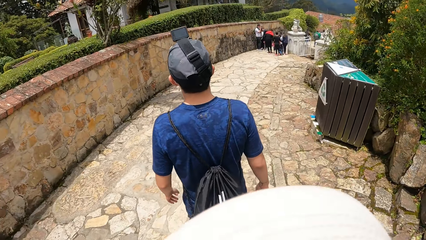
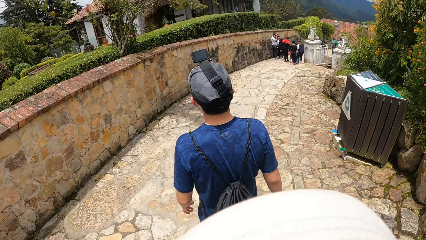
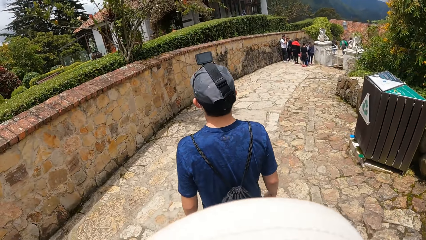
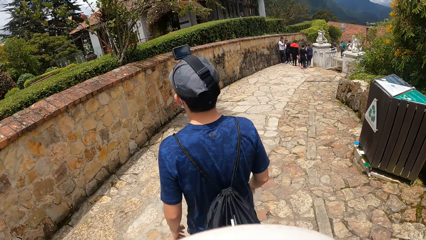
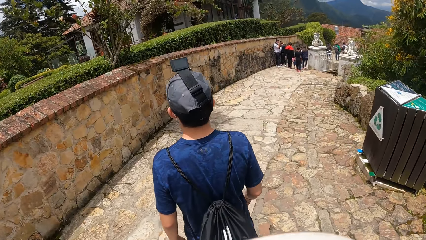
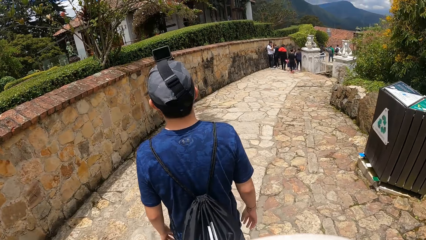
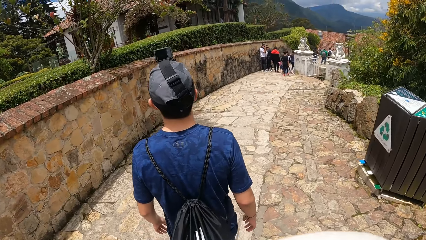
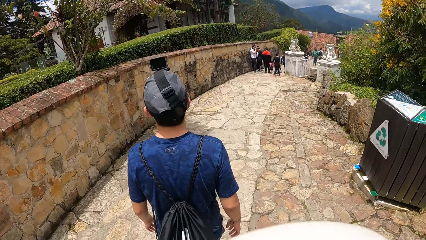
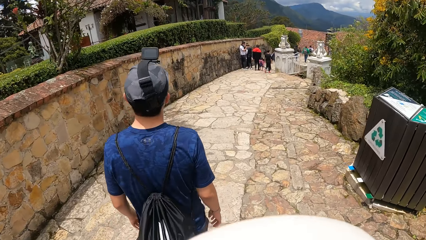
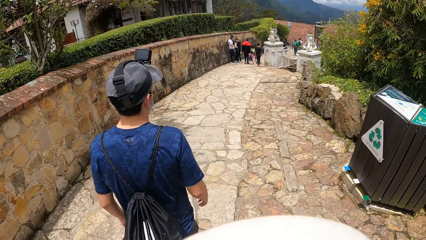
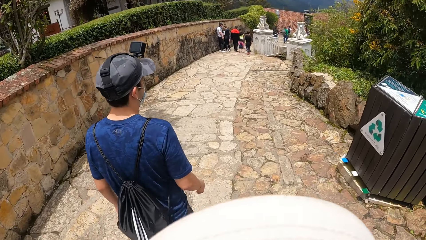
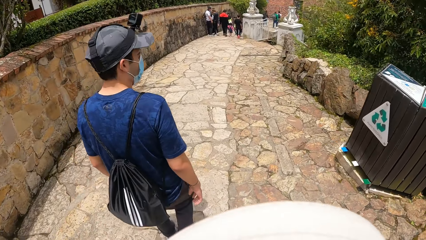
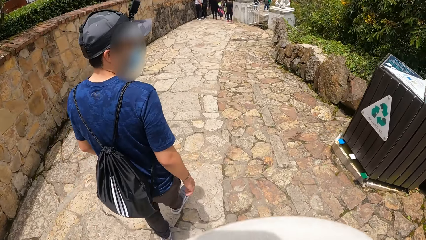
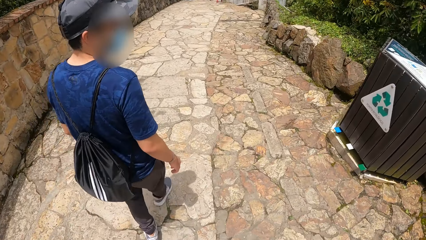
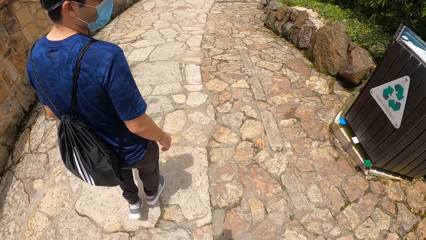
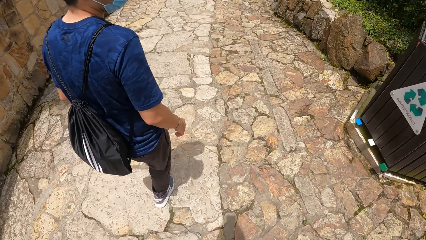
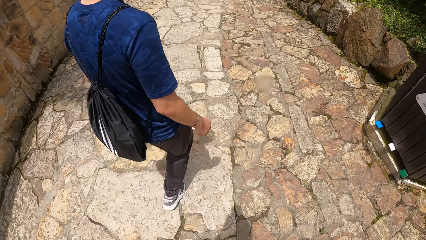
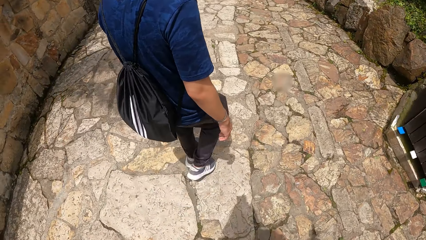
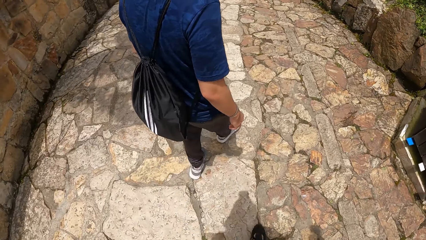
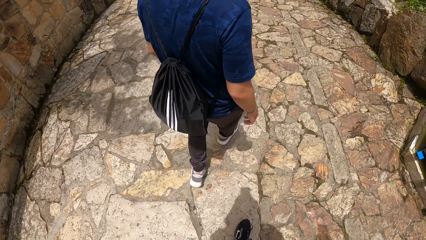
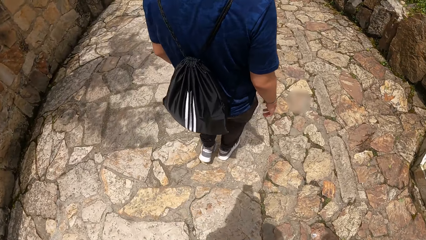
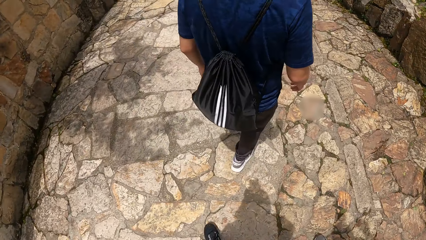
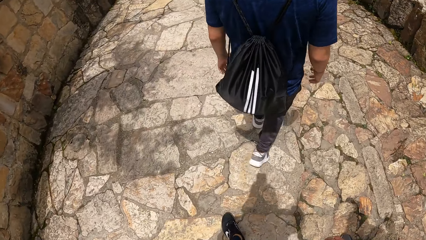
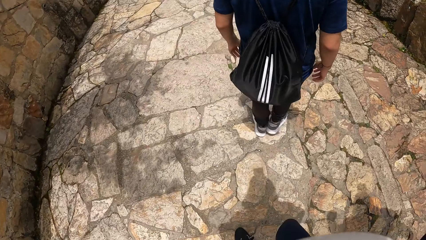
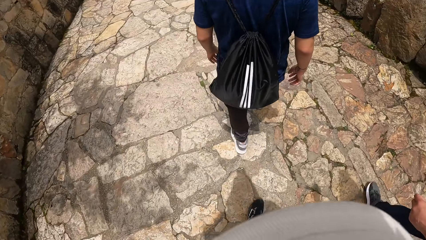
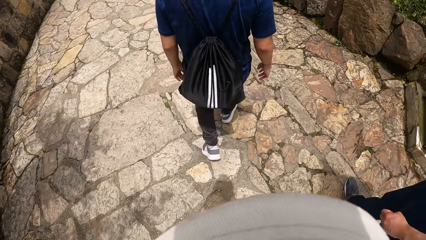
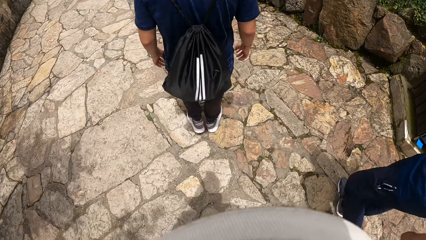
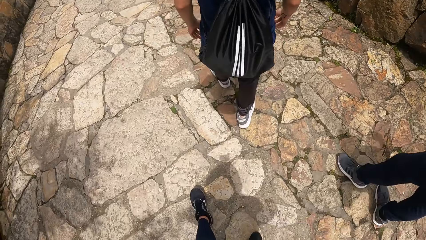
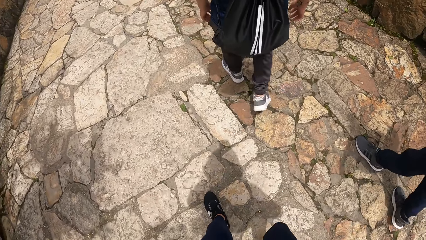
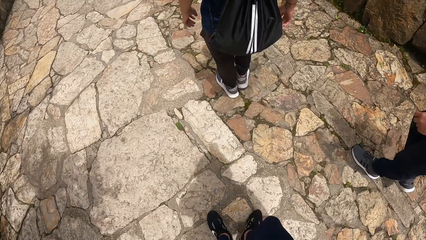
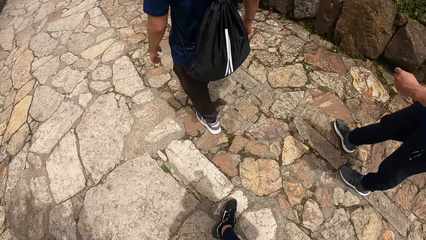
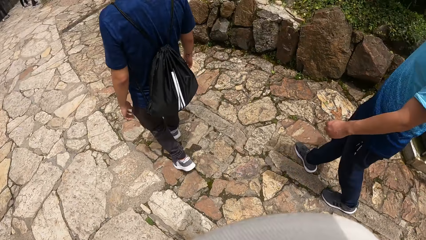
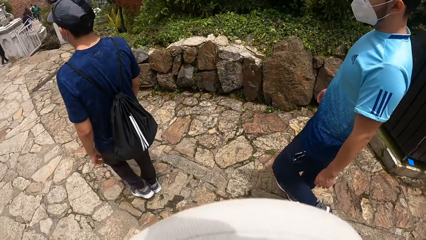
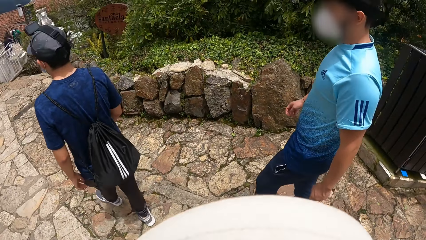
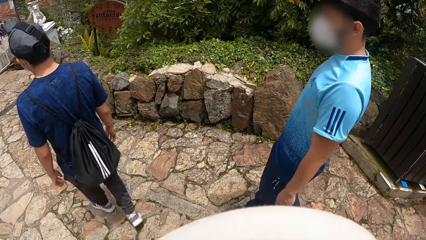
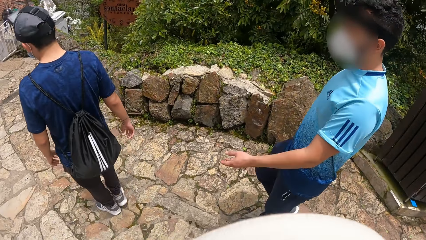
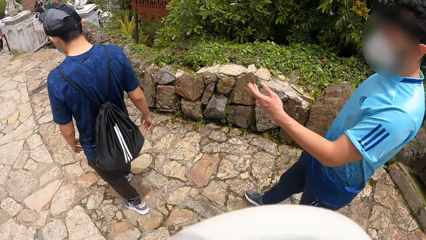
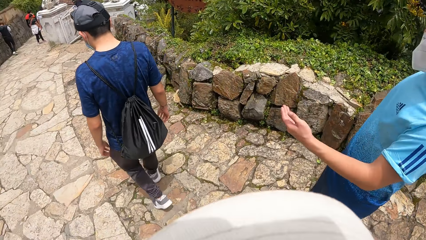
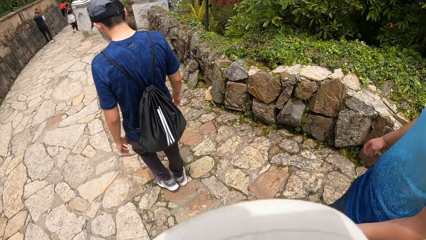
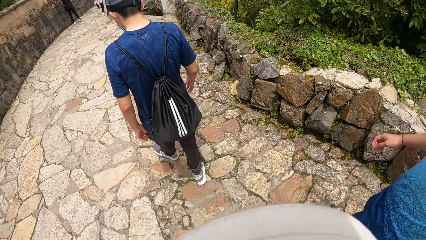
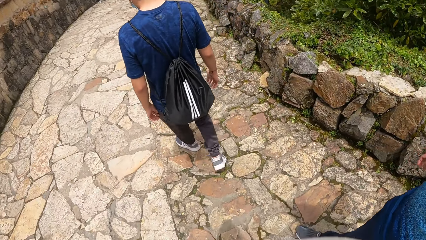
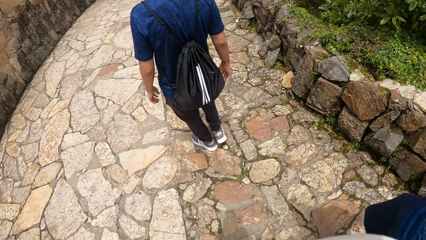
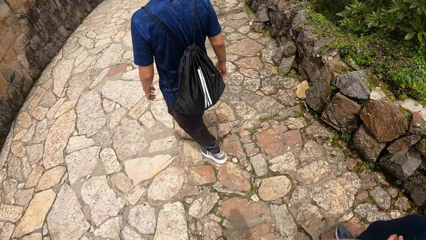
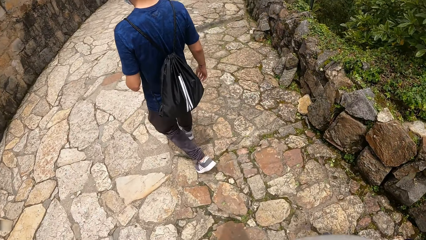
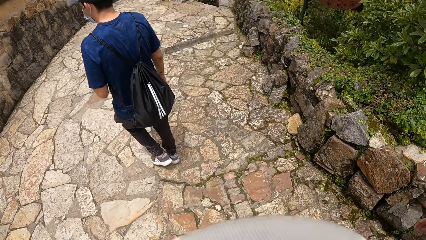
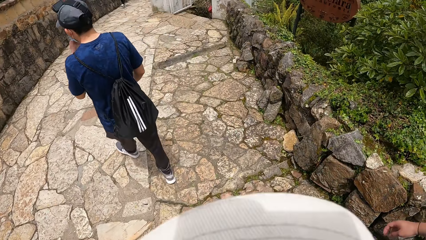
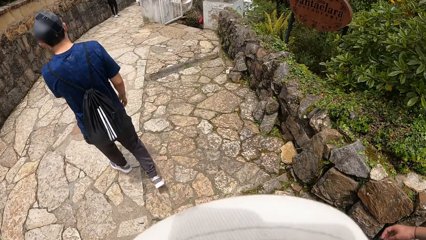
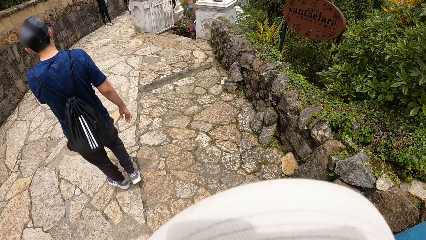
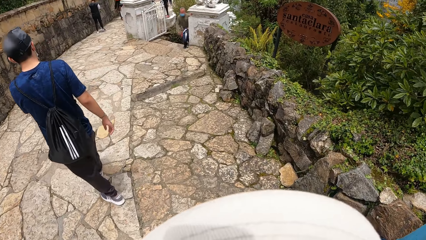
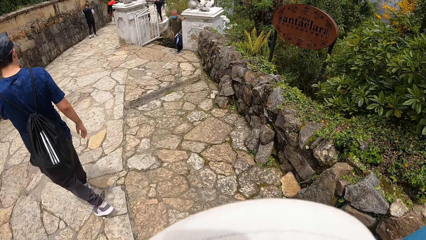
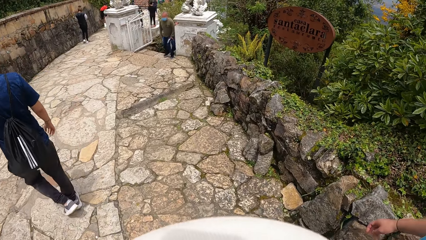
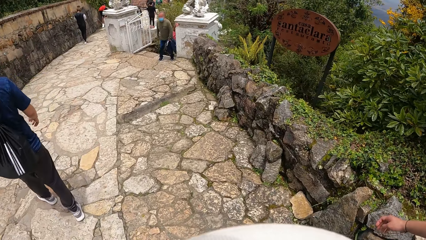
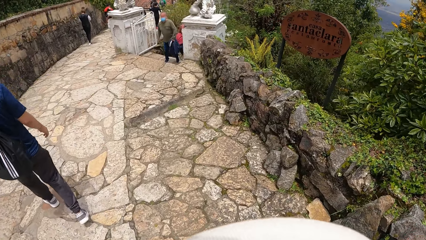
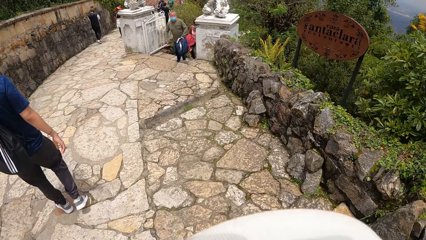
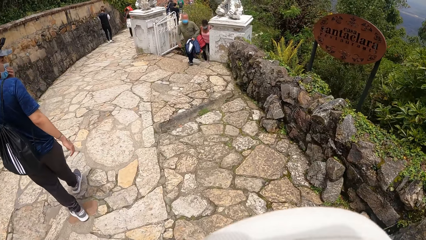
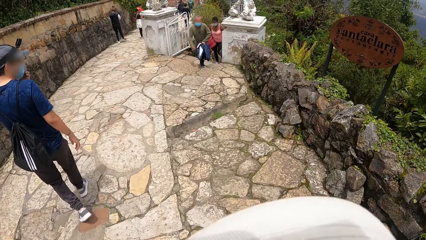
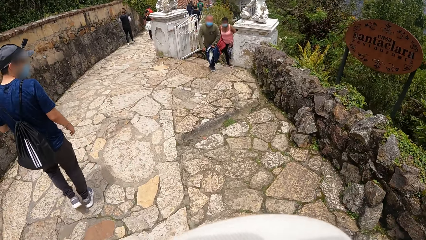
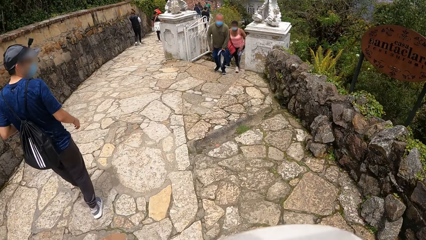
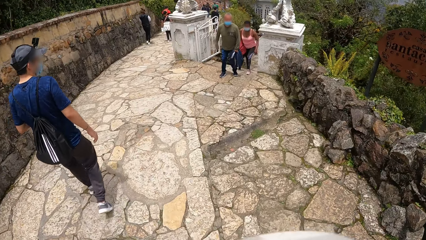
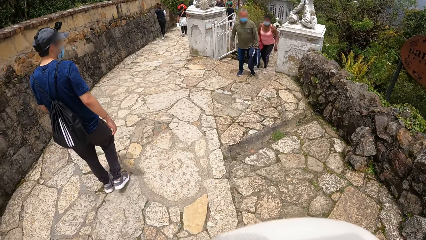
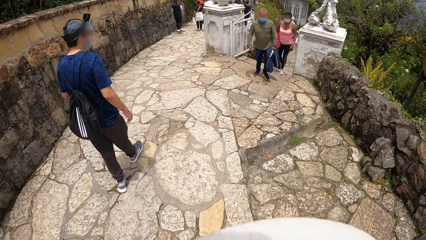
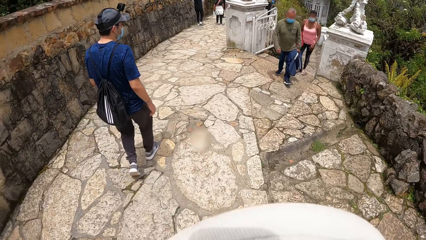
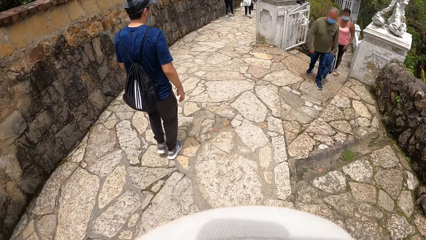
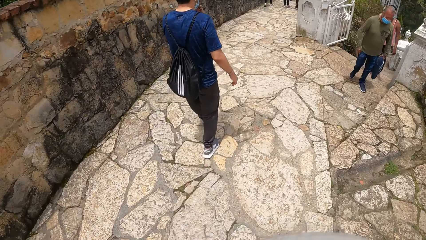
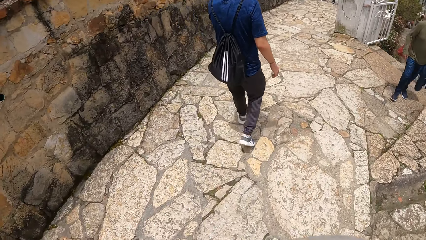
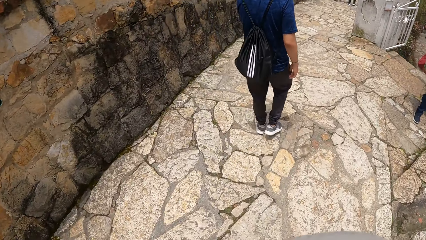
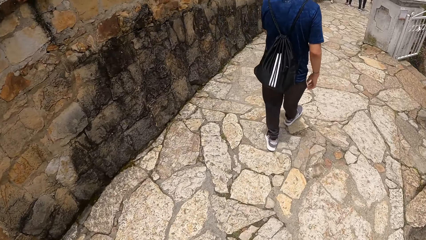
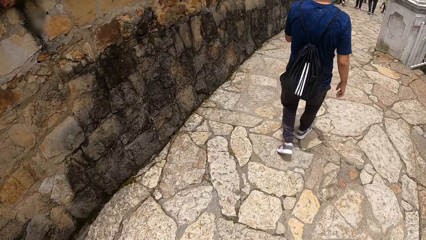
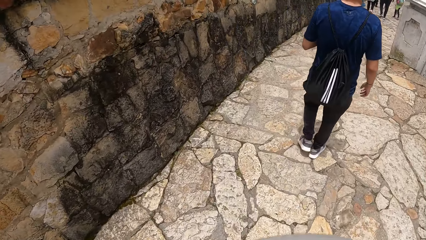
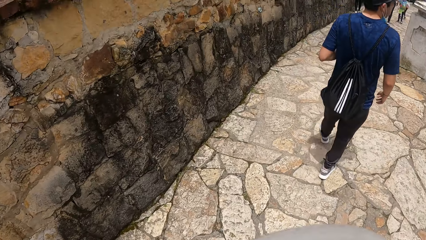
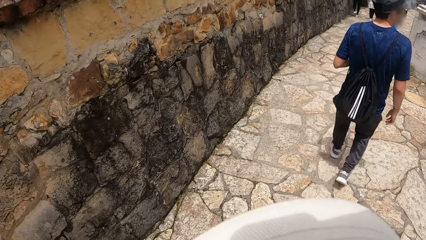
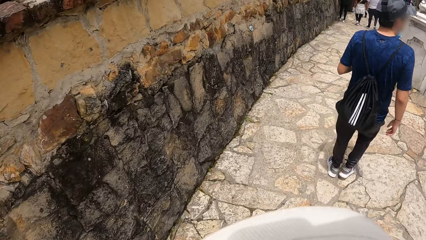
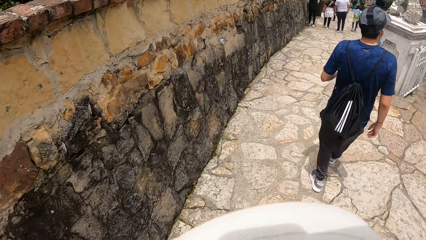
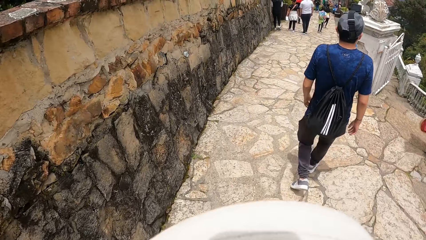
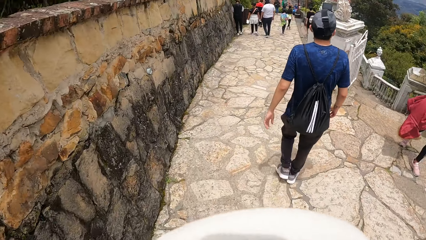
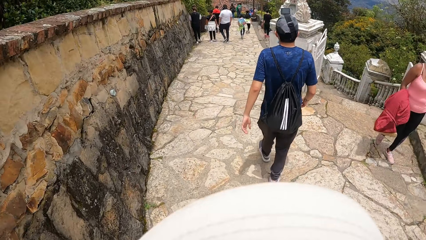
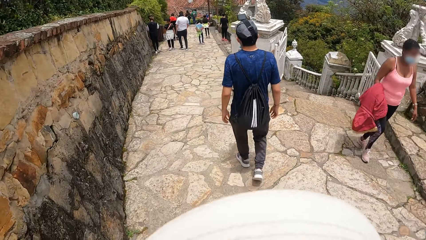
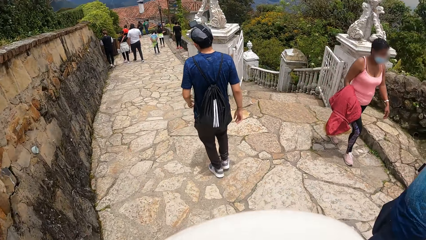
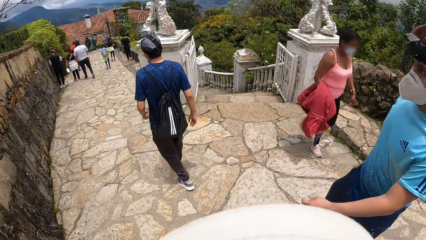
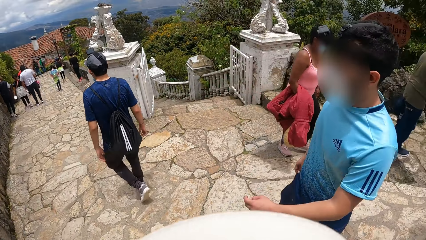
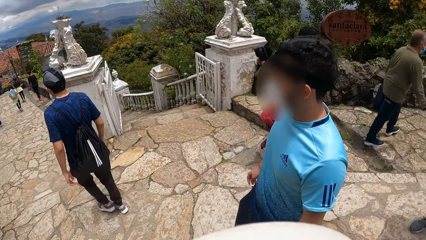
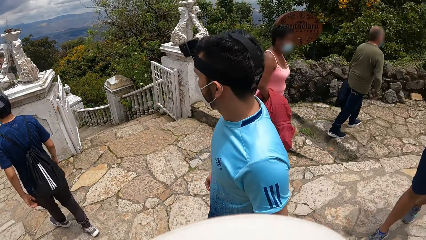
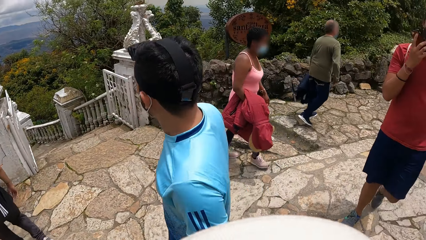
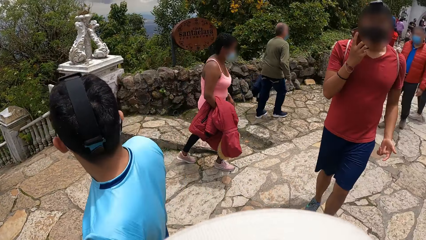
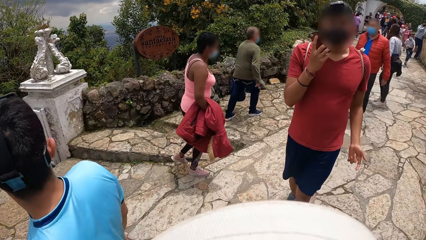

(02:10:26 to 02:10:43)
A person moves the right hand. A man adjusts the facemask on his face with his left hand. Another person walks from the stairs. Another person walks from the stairs.
